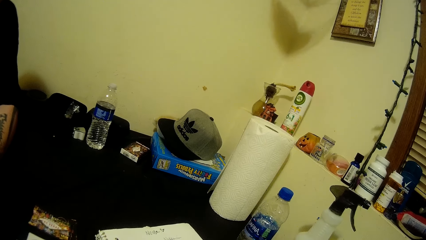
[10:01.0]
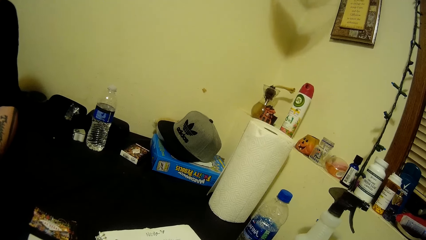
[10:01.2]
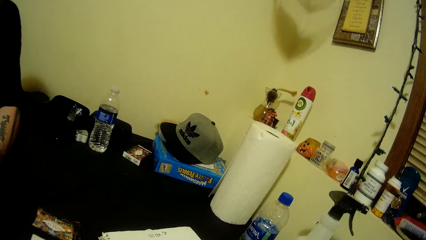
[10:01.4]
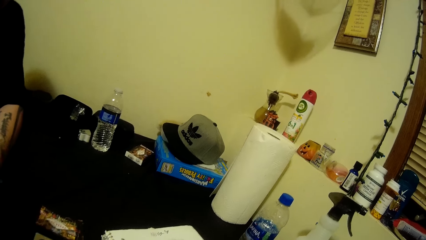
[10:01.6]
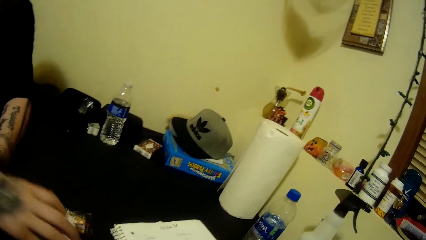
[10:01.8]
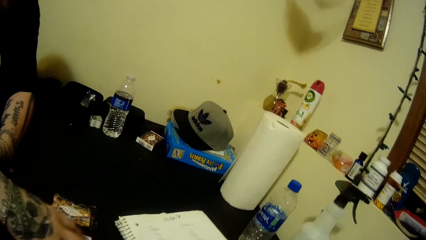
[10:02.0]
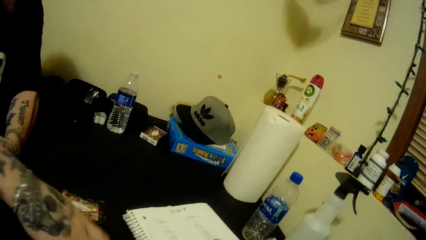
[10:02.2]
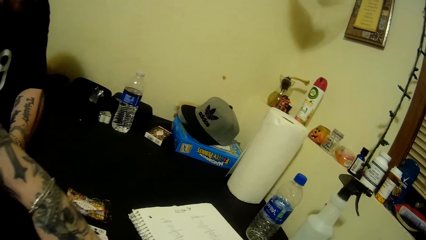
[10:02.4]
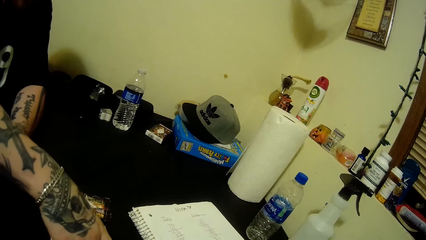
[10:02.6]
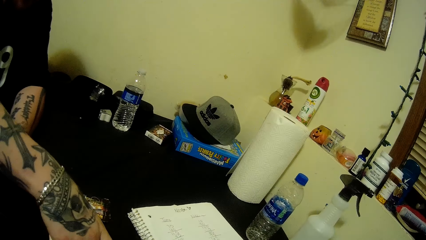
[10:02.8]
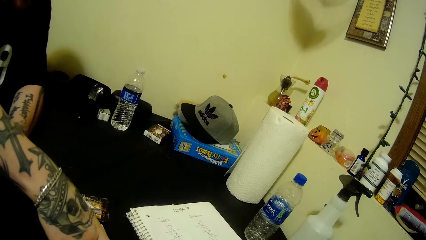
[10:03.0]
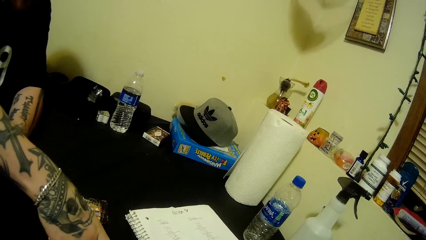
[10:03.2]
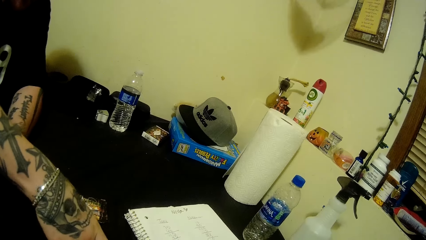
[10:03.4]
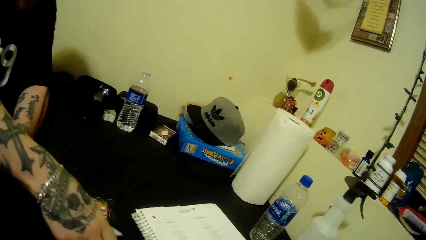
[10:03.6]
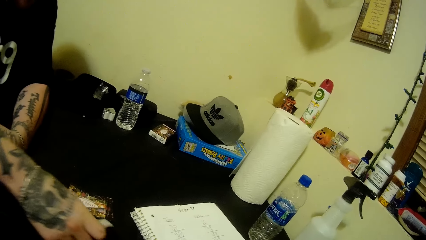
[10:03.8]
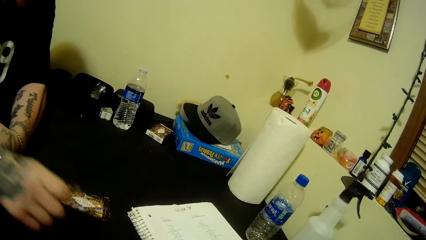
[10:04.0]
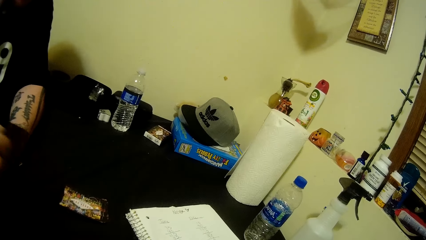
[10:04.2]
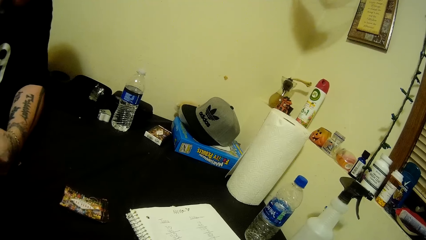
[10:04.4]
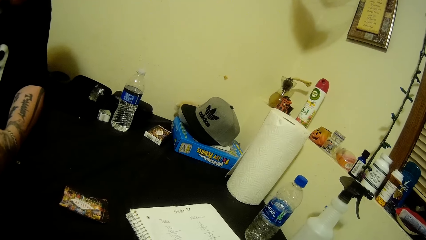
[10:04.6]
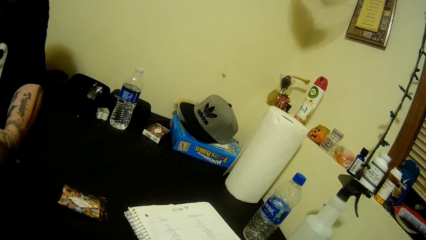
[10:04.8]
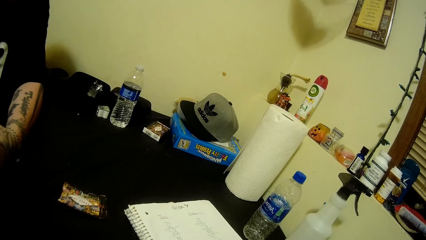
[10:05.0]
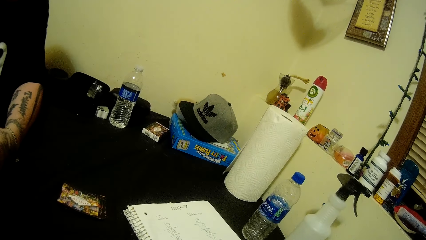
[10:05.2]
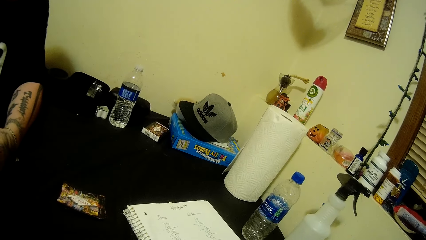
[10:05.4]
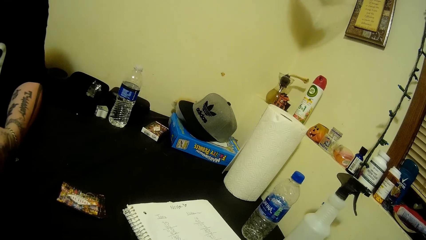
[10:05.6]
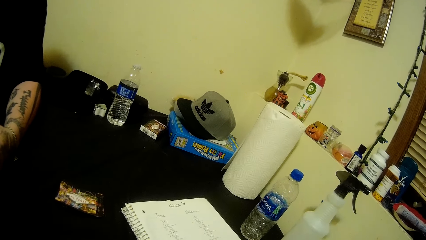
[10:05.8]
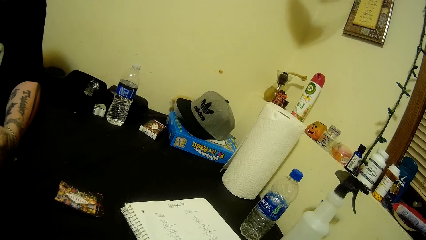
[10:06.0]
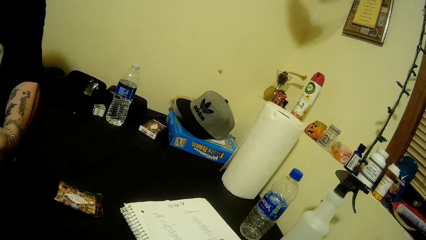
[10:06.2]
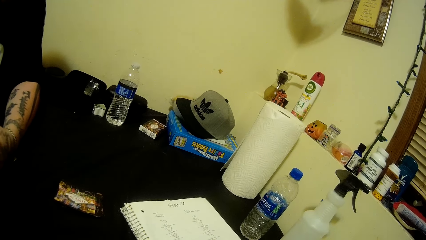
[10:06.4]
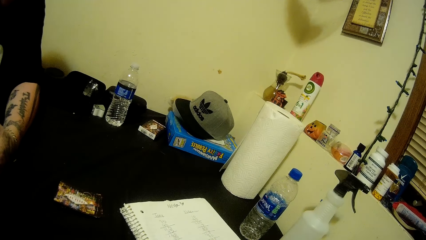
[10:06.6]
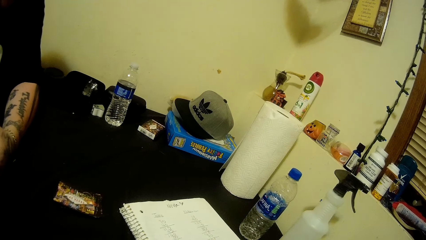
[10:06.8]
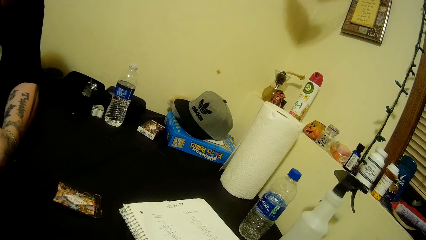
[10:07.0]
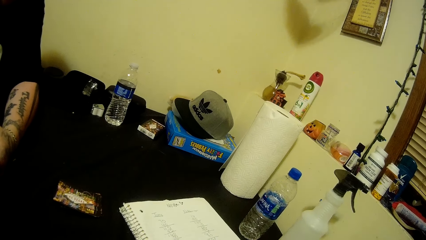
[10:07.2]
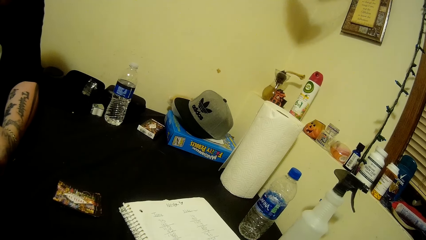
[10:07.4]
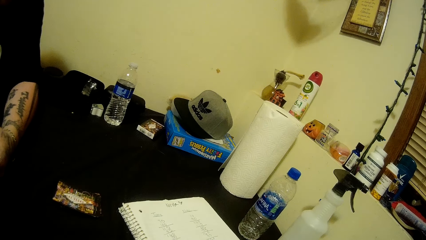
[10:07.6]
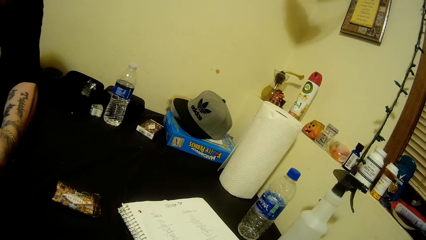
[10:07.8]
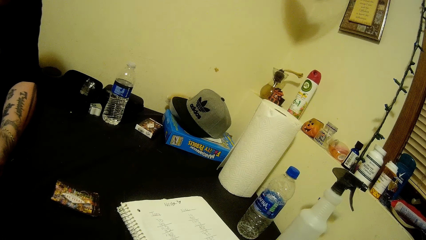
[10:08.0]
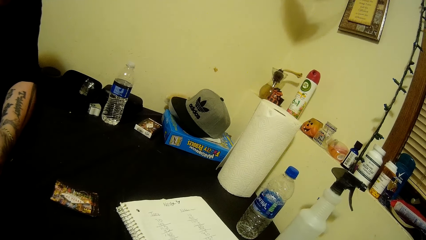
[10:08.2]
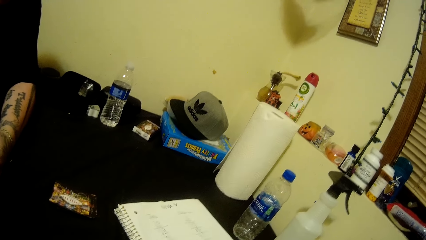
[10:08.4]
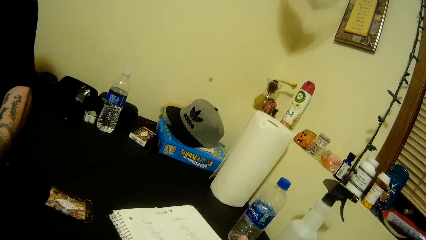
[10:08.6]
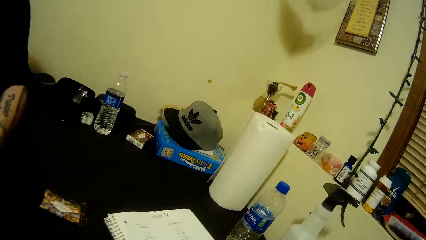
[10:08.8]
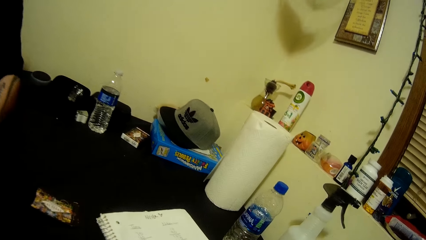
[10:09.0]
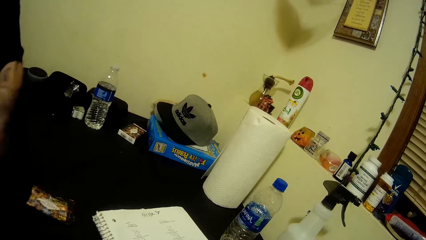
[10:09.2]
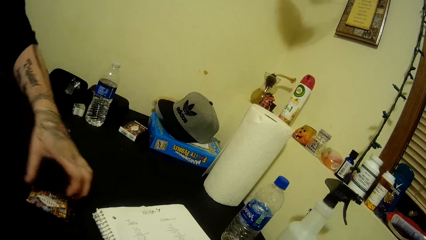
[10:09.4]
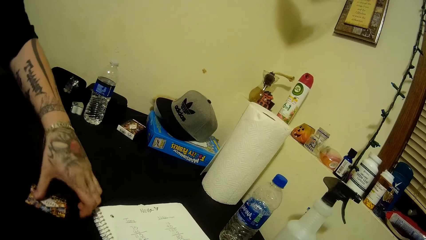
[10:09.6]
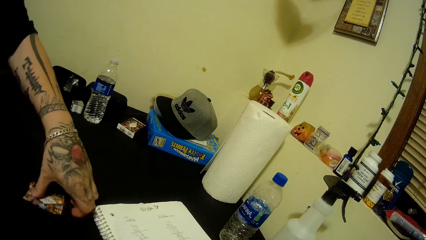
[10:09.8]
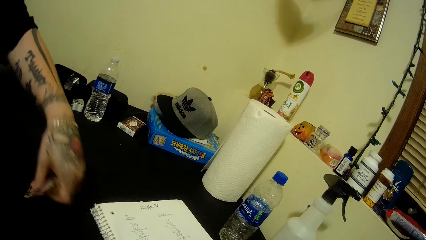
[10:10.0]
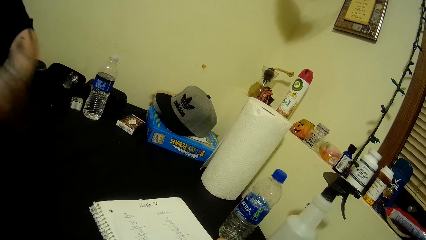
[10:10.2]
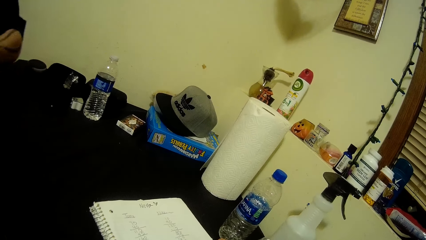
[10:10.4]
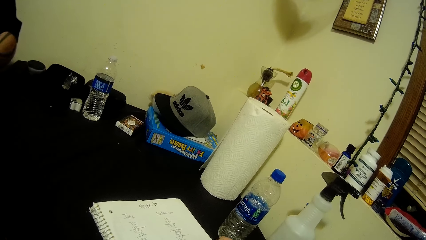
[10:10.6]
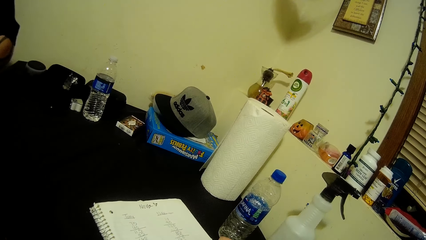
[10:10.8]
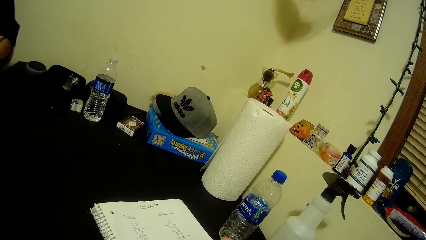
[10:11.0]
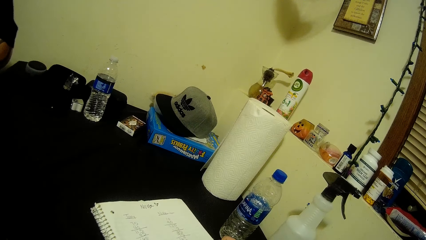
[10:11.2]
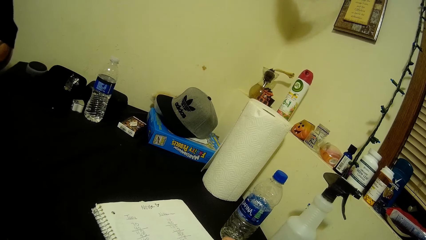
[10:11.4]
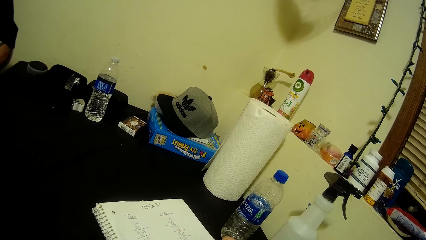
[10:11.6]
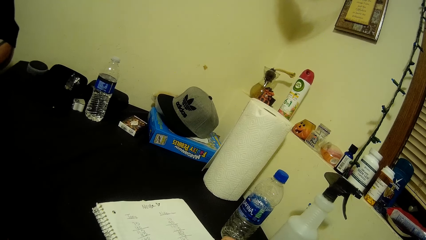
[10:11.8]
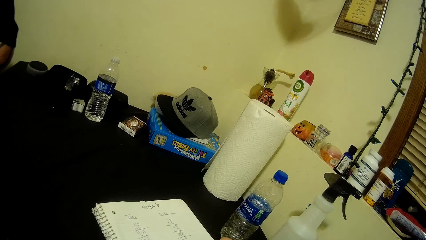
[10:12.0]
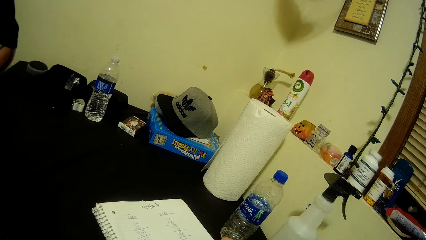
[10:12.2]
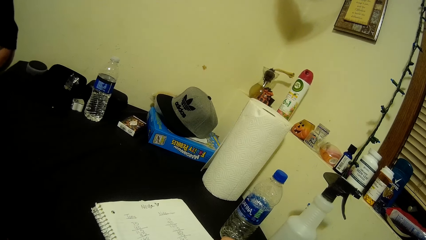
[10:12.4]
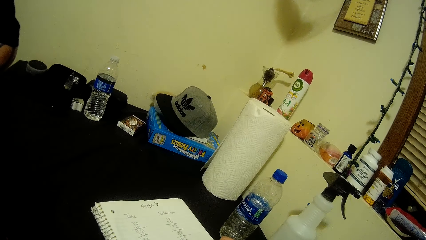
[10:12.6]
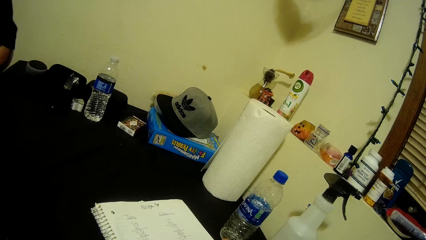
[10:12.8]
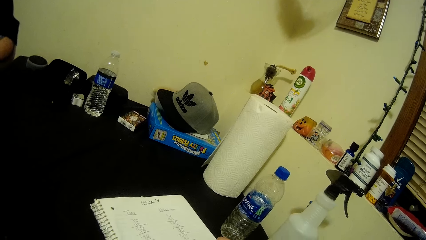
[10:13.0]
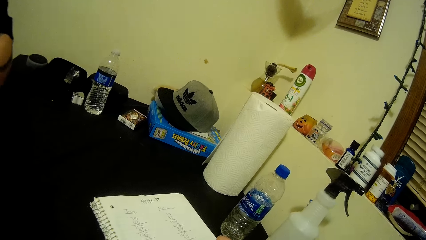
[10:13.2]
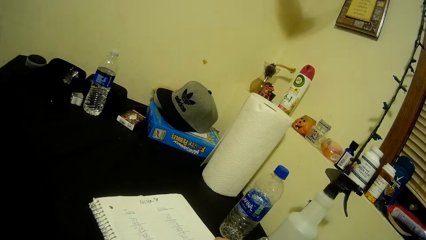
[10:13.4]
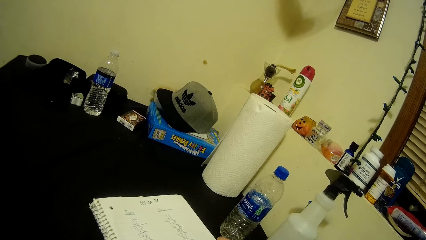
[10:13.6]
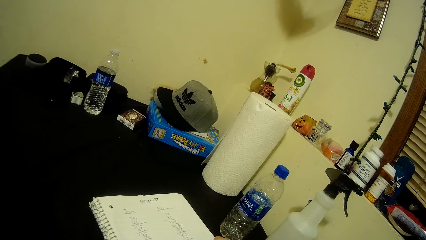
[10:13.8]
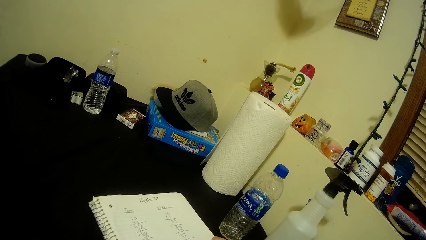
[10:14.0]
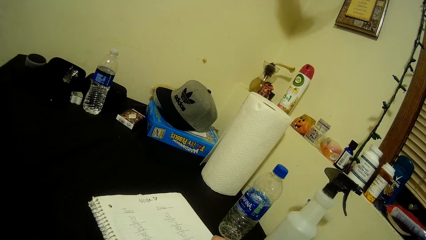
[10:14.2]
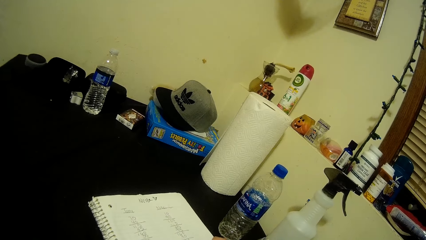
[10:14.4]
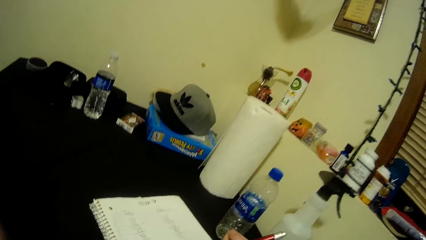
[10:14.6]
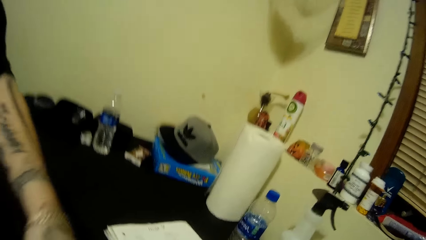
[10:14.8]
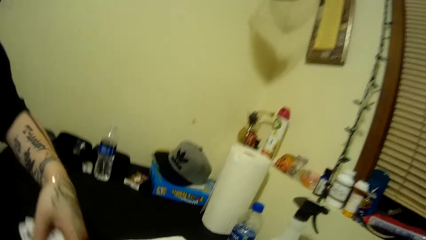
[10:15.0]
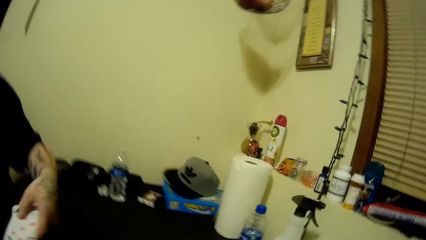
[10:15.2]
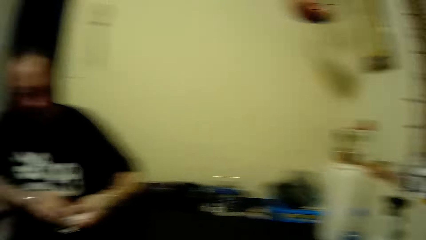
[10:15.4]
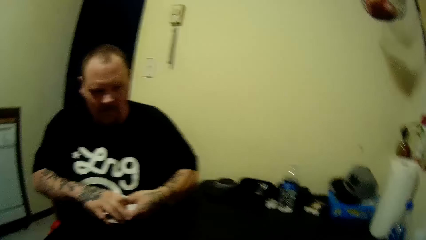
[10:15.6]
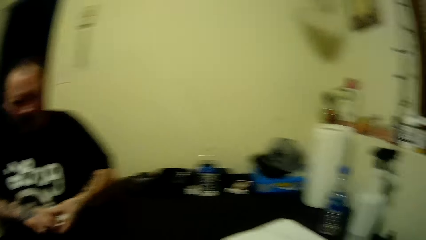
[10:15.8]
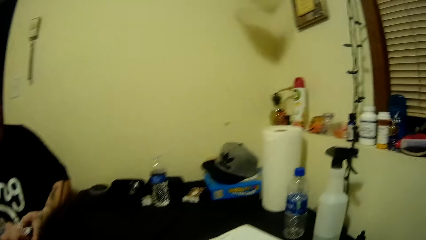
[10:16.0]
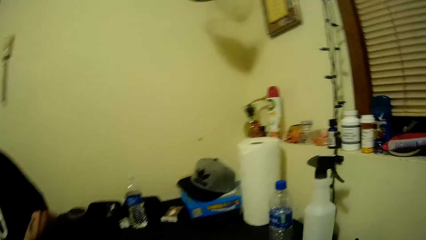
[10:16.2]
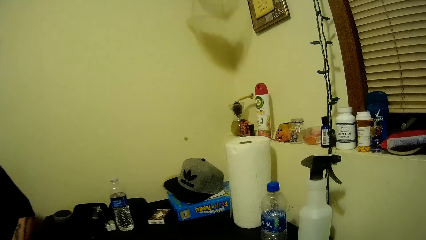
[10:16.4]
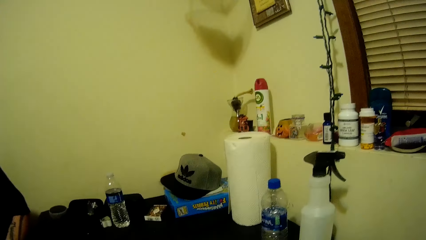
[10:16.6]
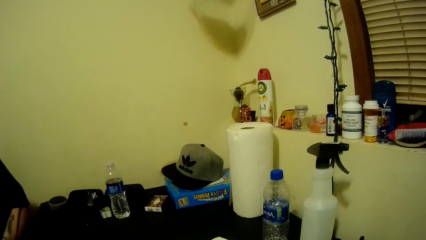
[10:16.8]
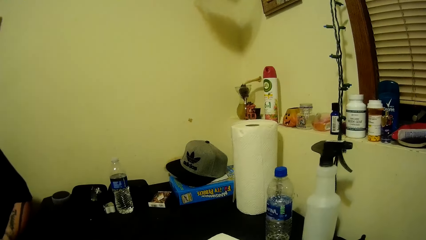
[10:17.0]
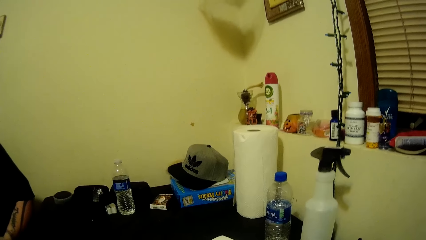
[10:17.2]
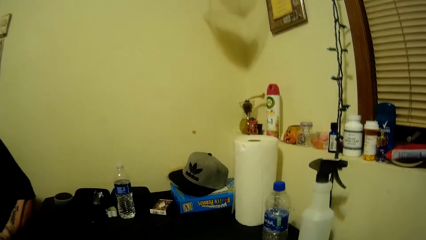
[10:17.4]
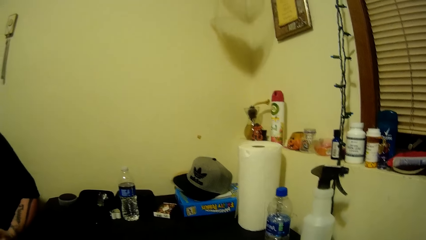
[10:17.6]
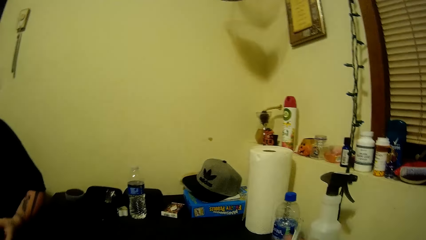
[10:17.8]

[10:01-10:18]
A person picks up cards on the table. The person holds the cards together. The person picks up the cards on the table. The person picks up the cards on the table again.
